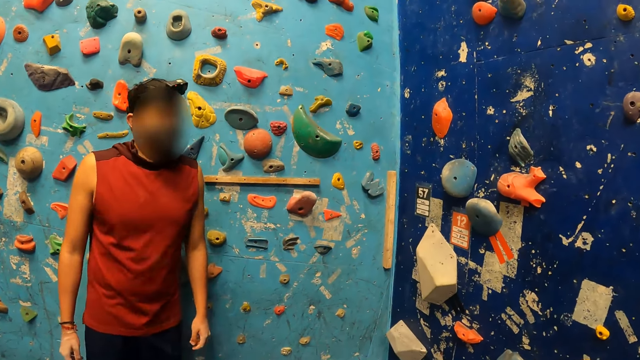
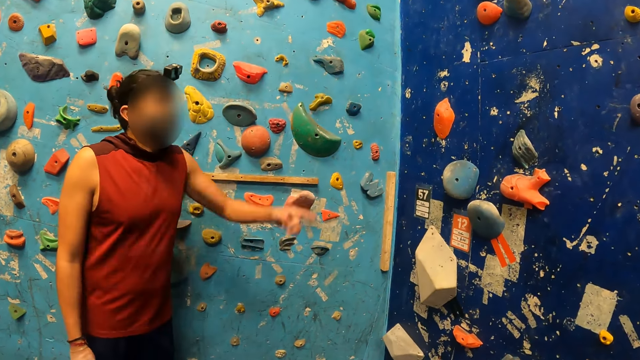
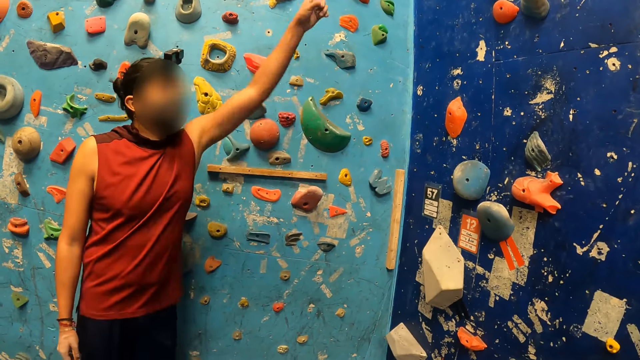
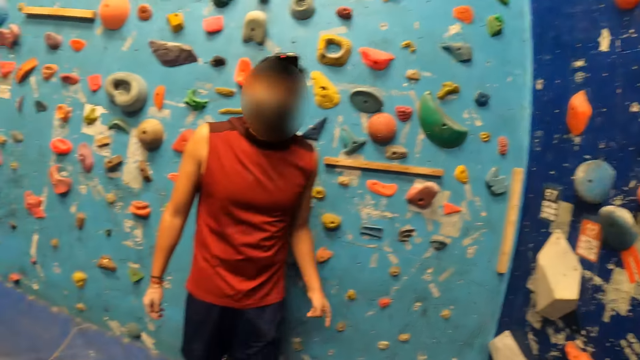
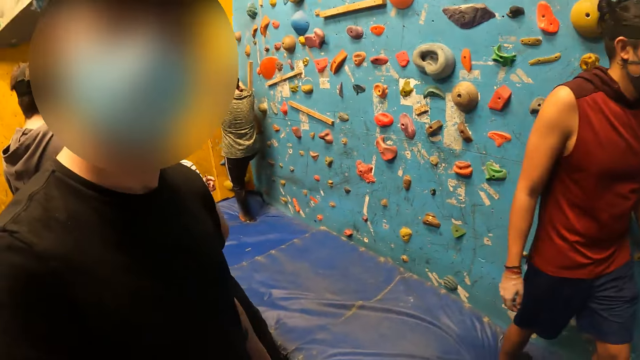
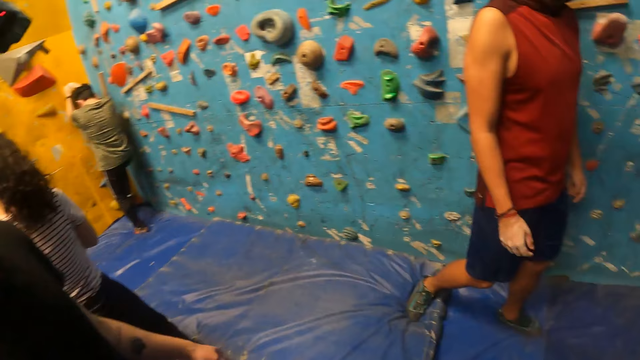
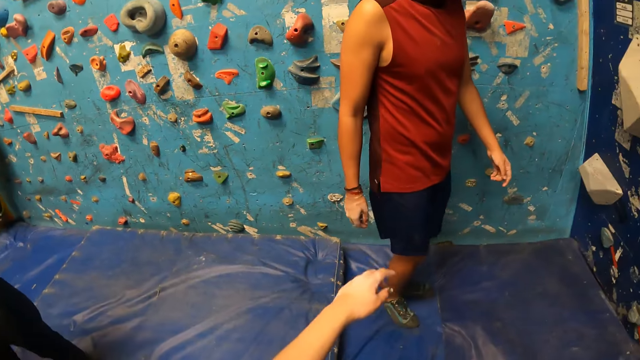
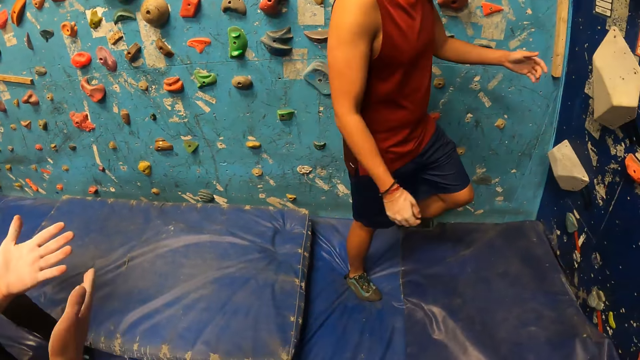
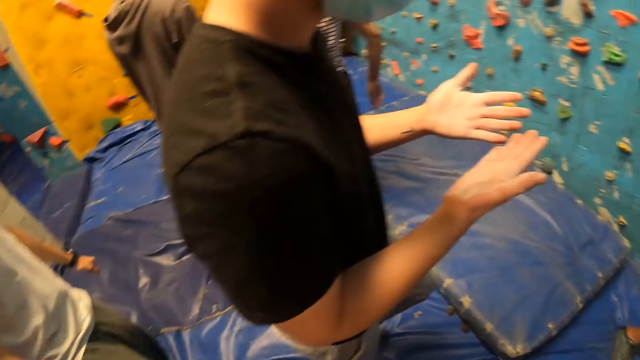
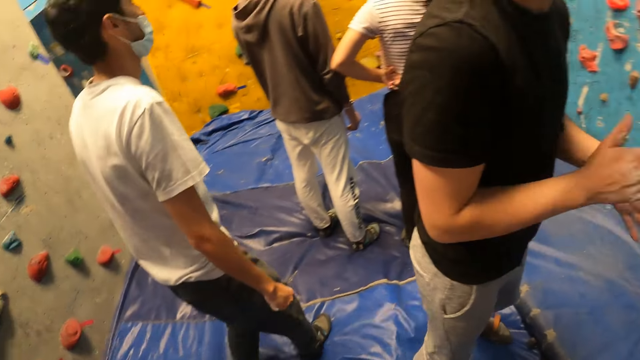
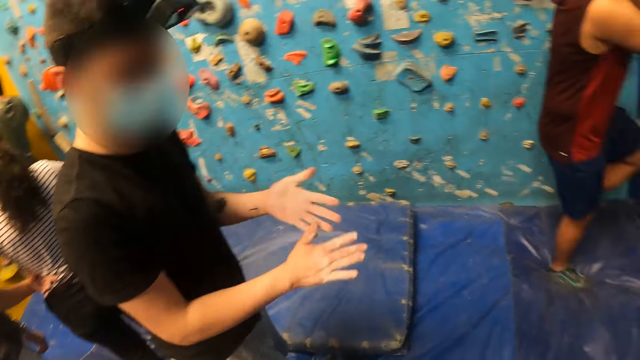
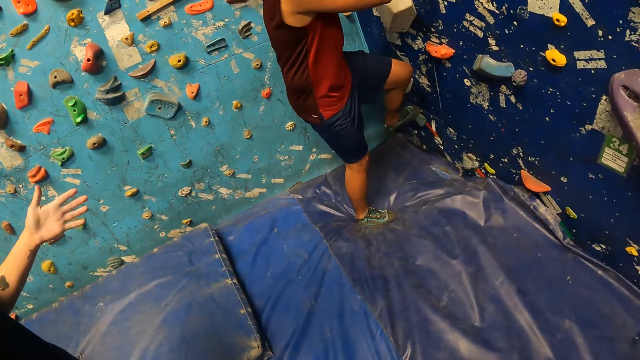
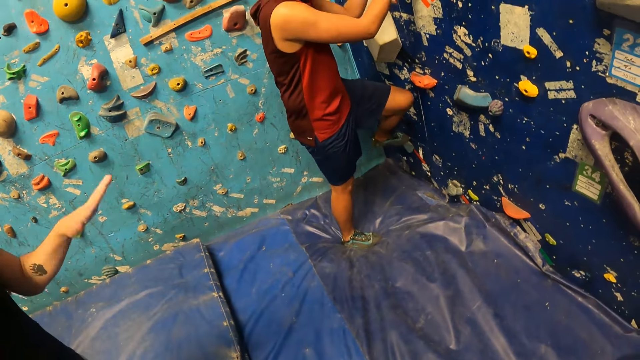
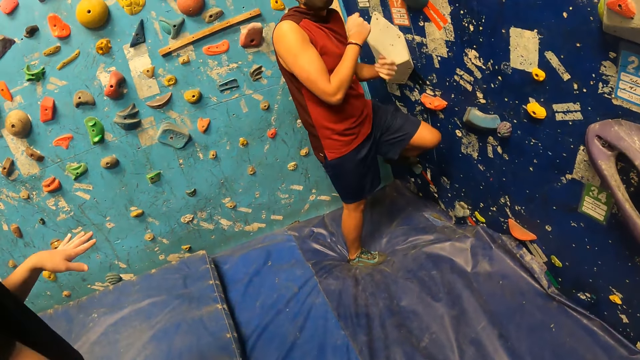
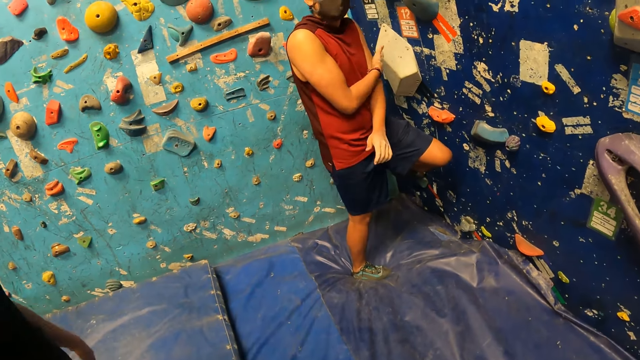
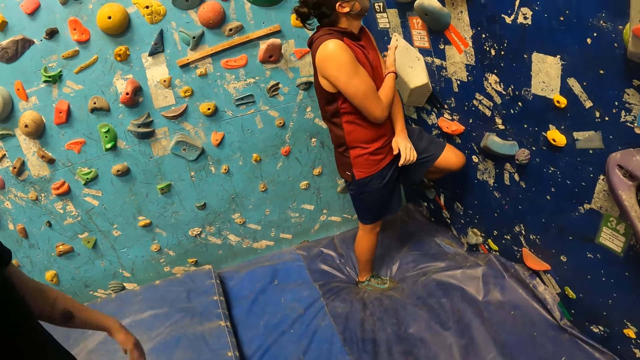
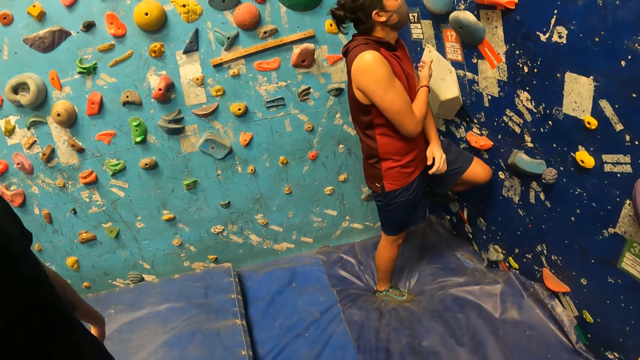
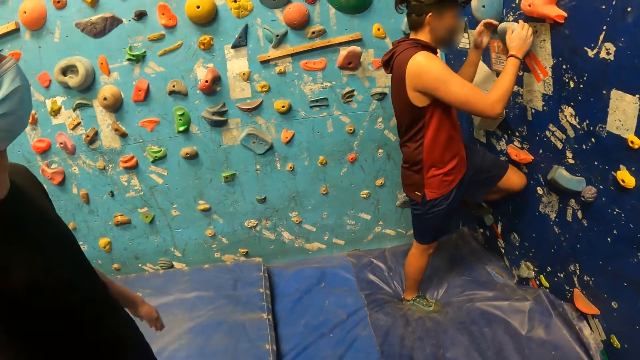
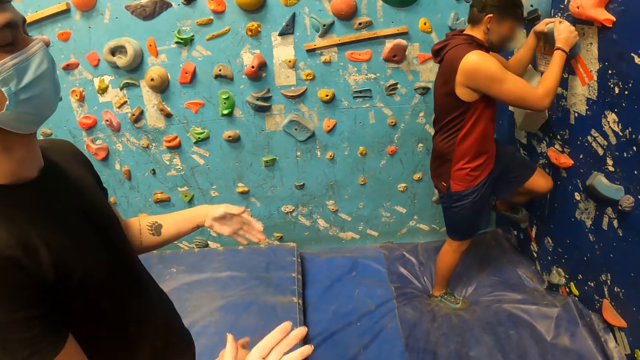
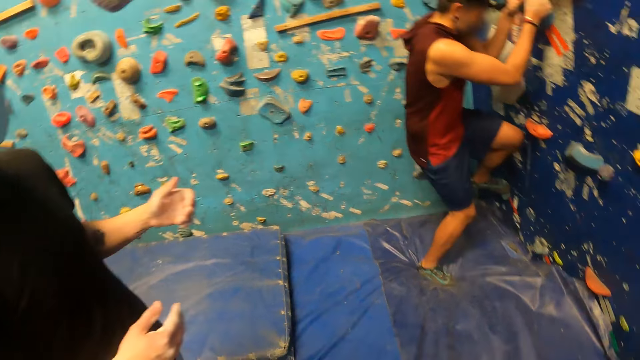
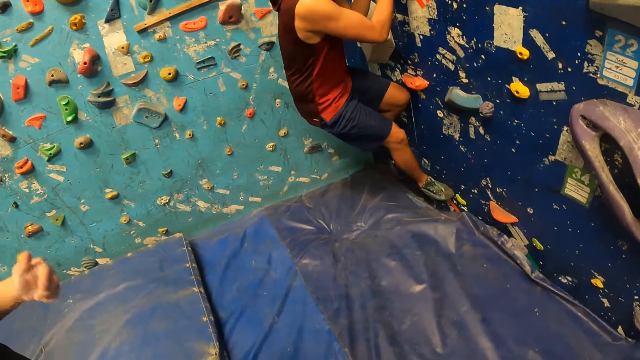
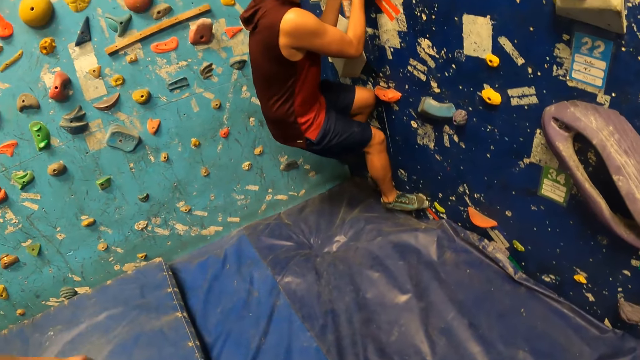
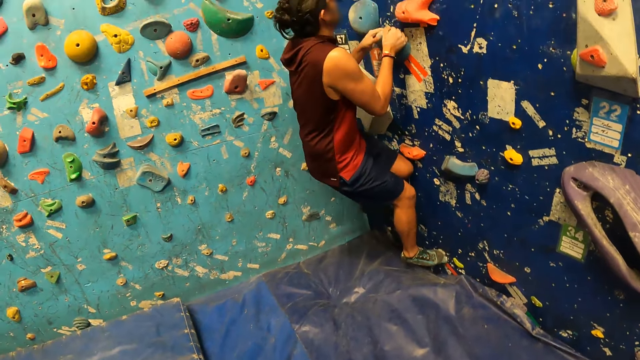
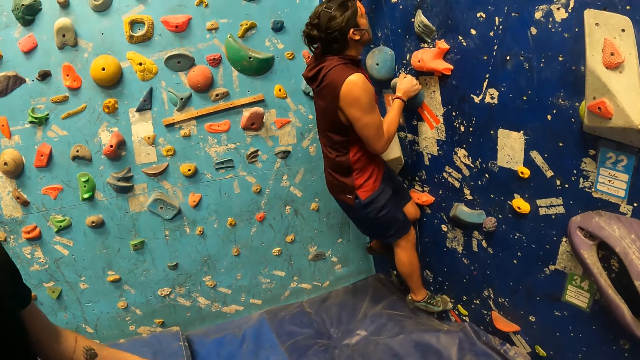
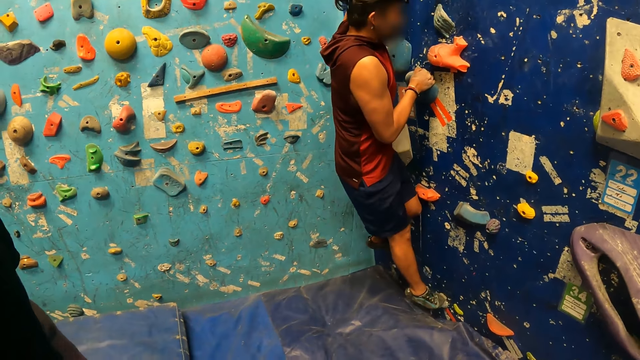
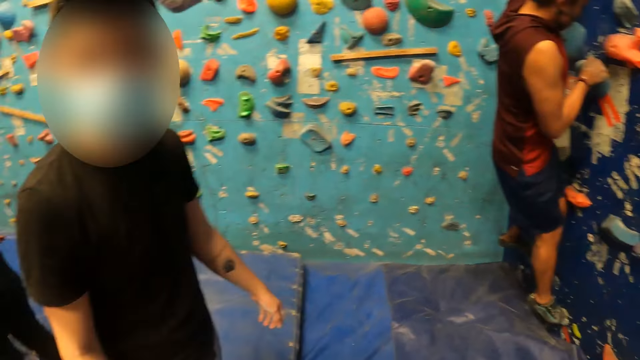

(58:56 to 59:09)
The camera wearer looks round the room. A person points at the wall. The camera wearer looks round the room. The person walks in the room. The camera wearer interacts with the person. Another person claps his hands. The other person looks at his hands. The camera wearer looks around the room. The first person climbs the wall and scratches his left arm. The first person climbs some rocks on the wall. The other person moves the hand.

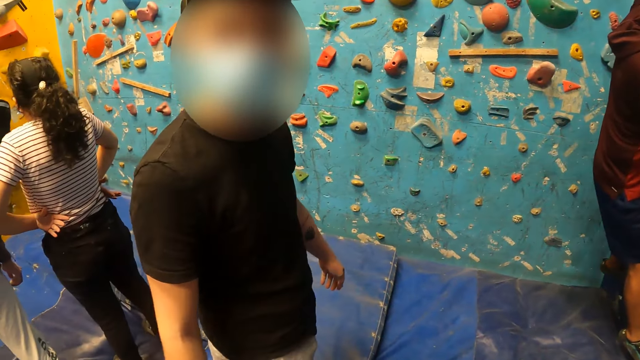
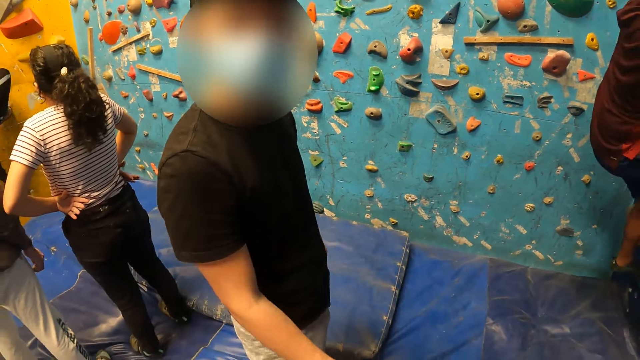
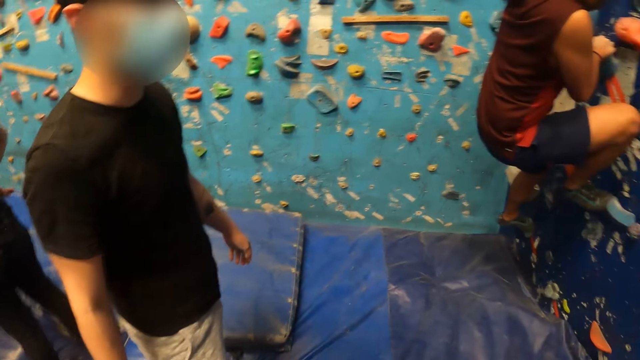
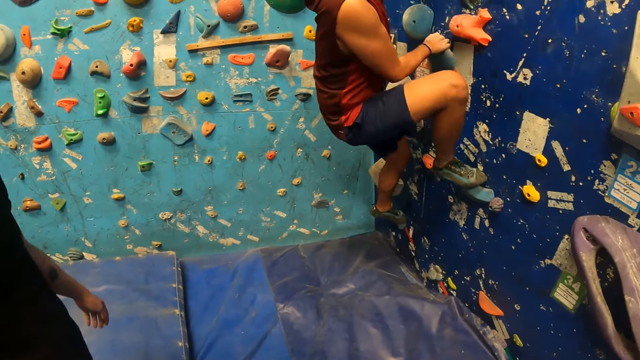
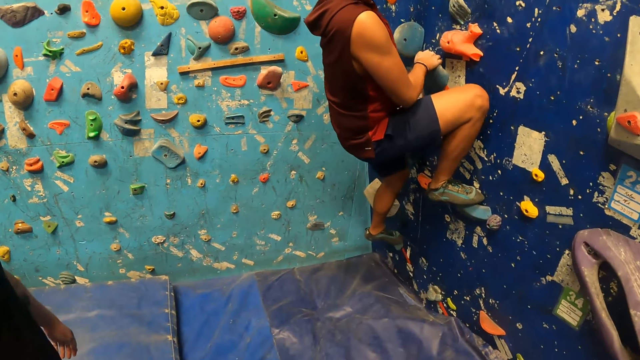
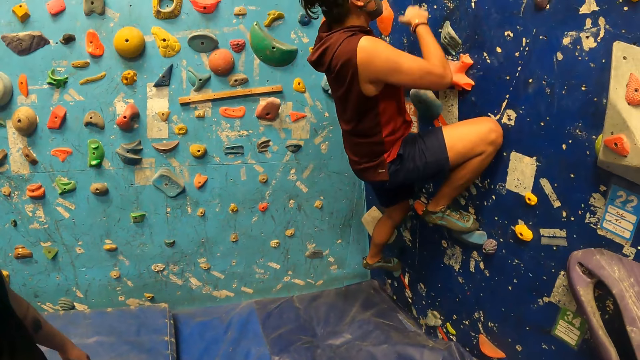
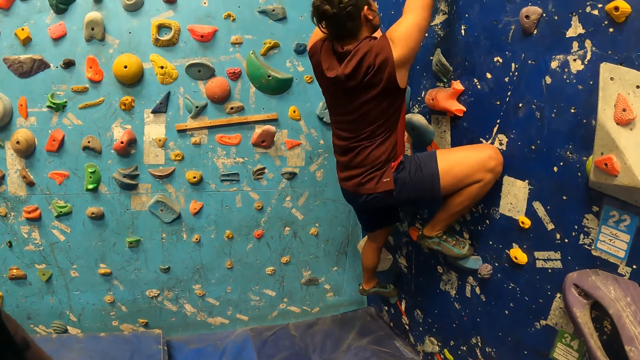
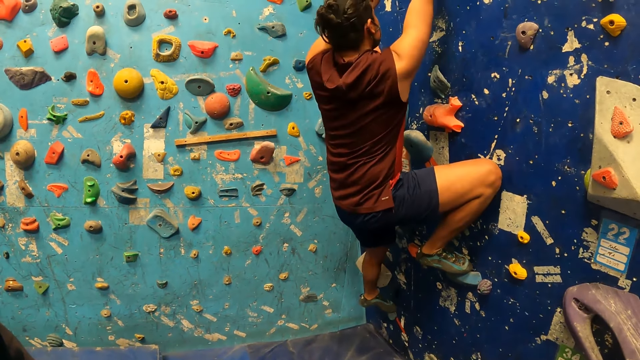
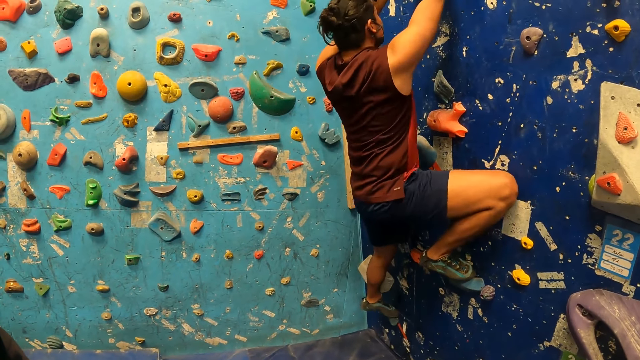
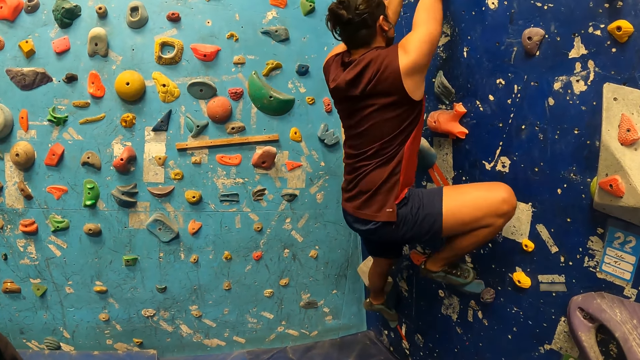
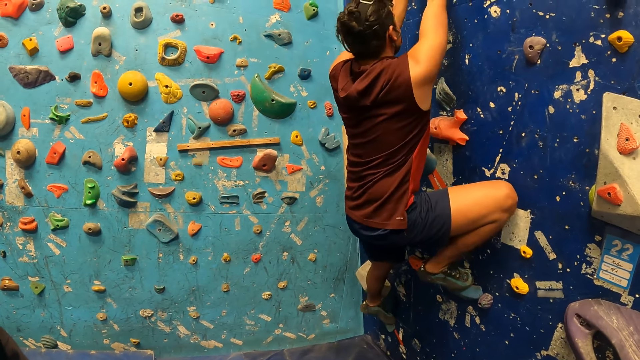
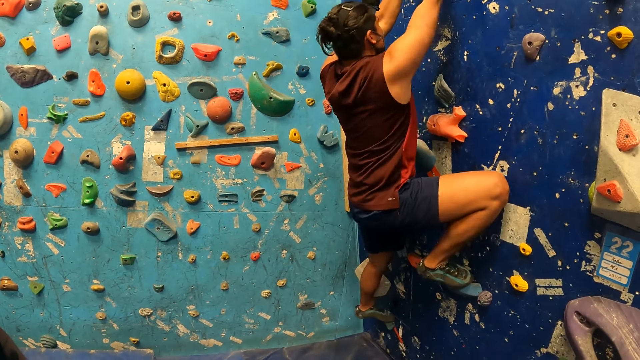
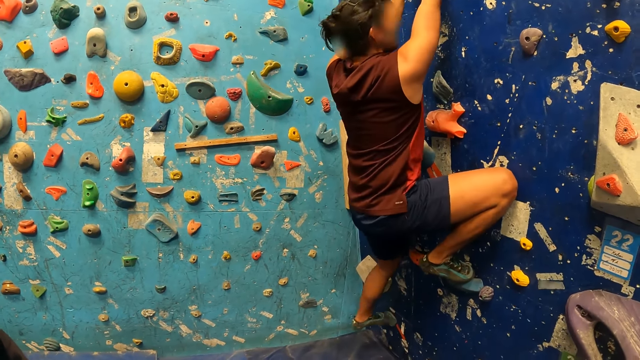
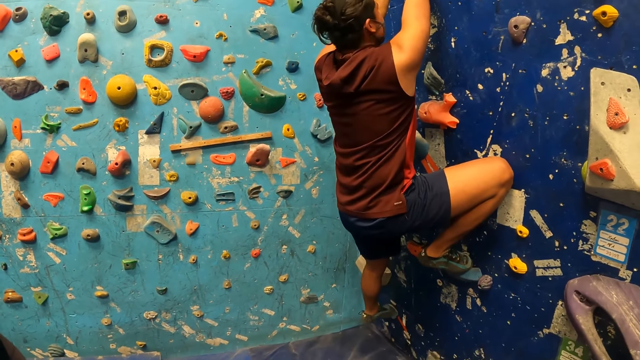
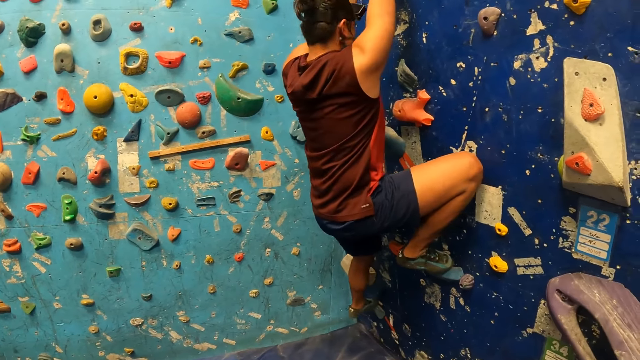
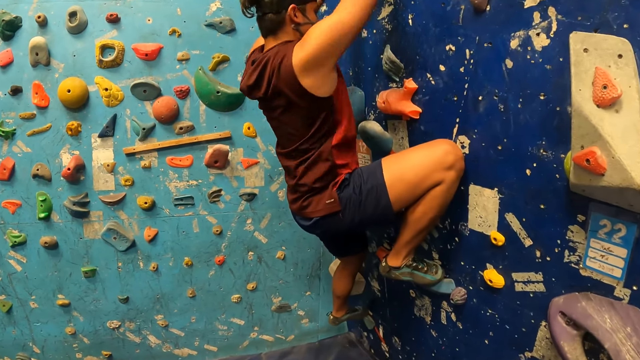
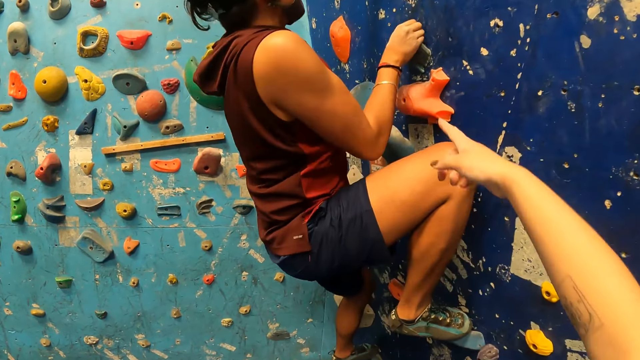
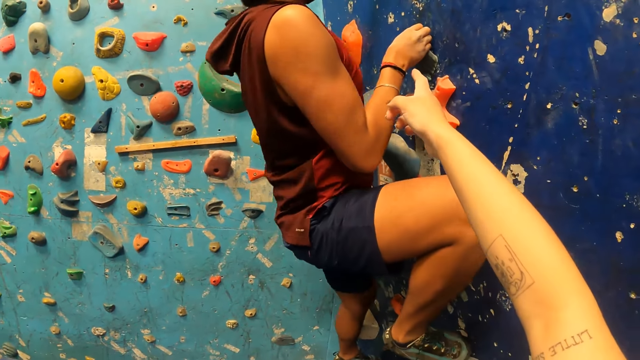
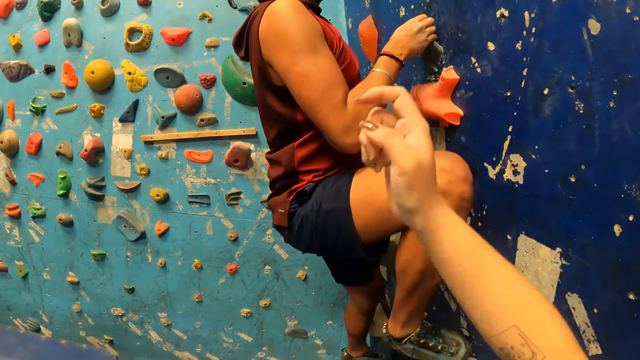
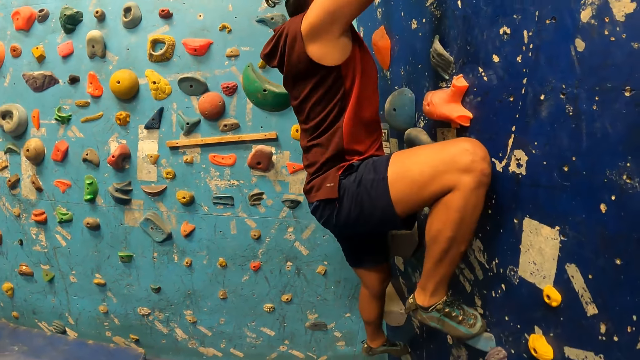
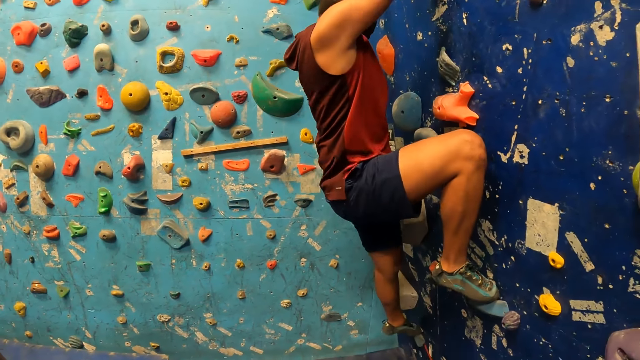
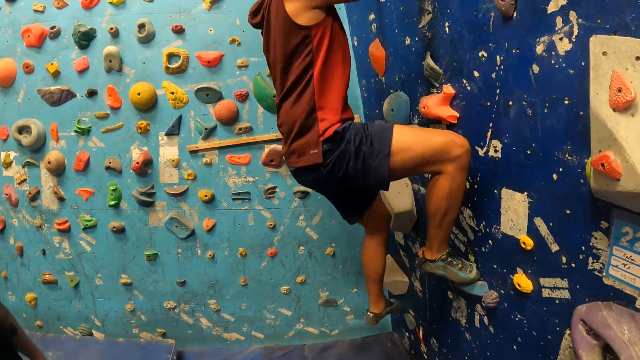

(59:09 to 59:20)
The camera wearer looks round the room. They point at a person.
